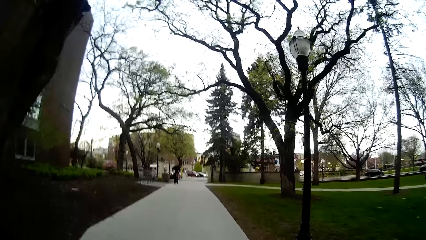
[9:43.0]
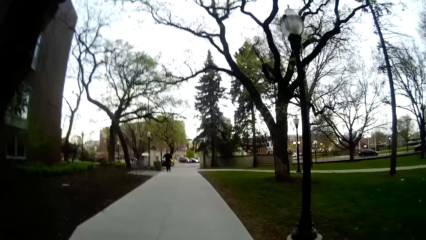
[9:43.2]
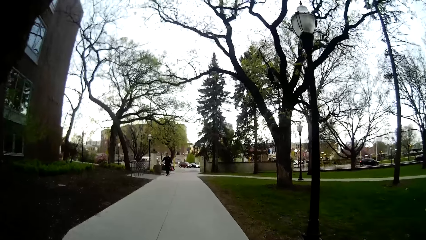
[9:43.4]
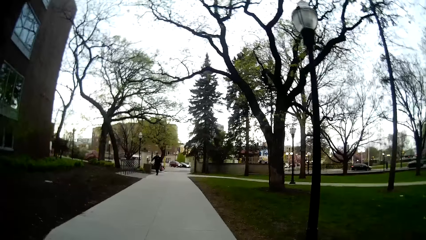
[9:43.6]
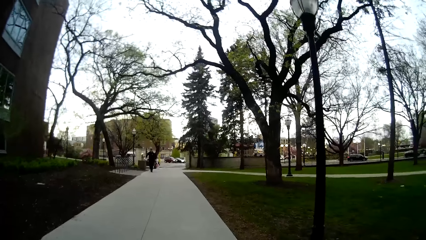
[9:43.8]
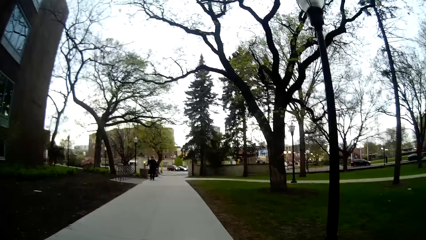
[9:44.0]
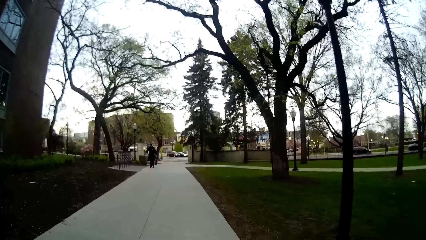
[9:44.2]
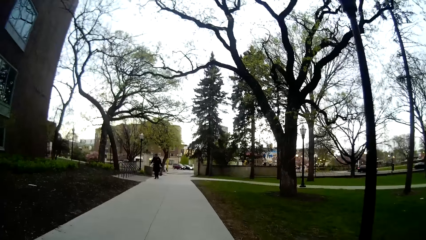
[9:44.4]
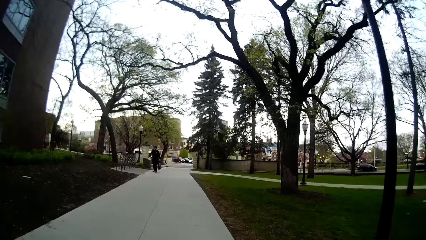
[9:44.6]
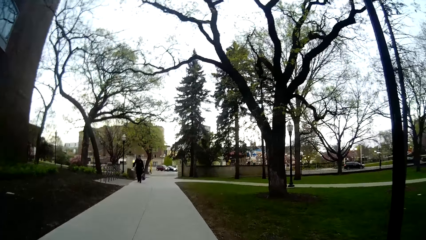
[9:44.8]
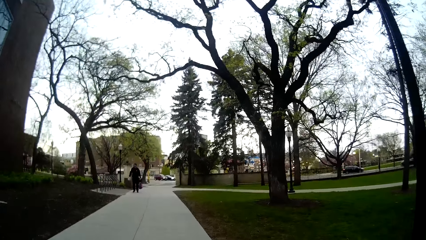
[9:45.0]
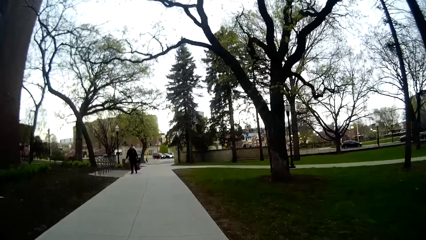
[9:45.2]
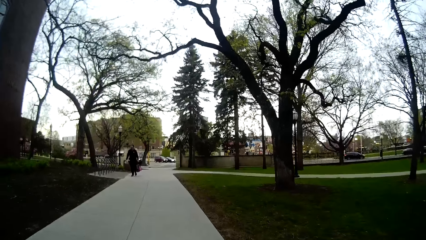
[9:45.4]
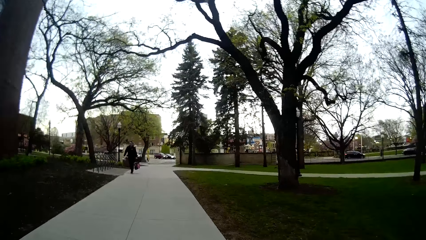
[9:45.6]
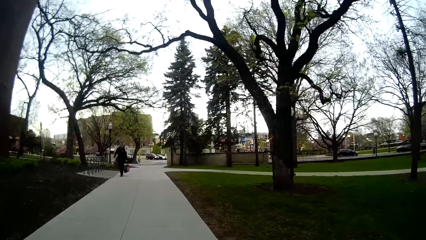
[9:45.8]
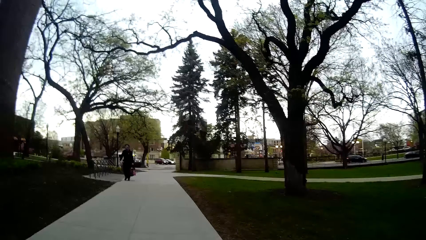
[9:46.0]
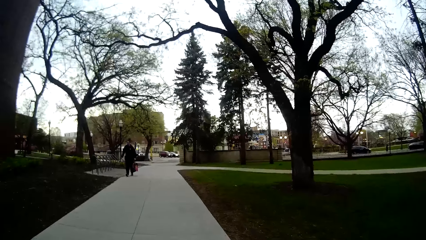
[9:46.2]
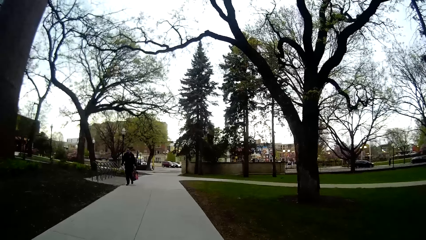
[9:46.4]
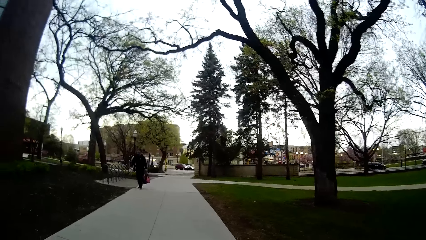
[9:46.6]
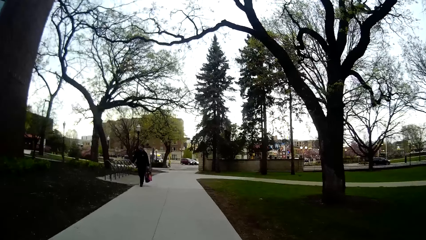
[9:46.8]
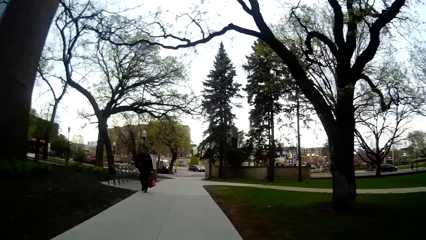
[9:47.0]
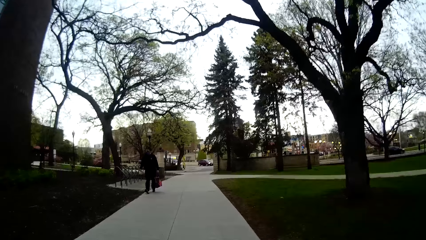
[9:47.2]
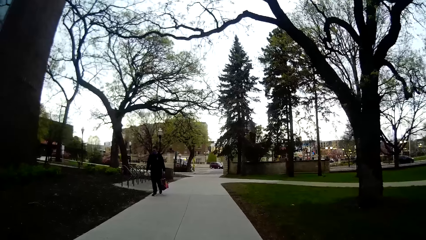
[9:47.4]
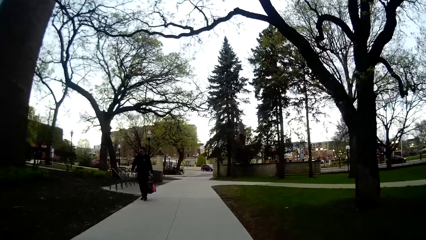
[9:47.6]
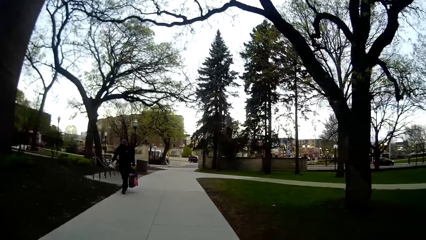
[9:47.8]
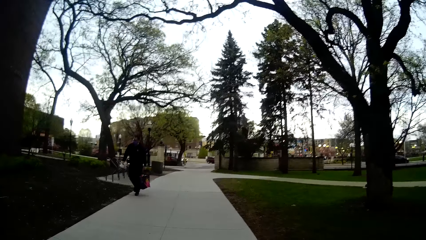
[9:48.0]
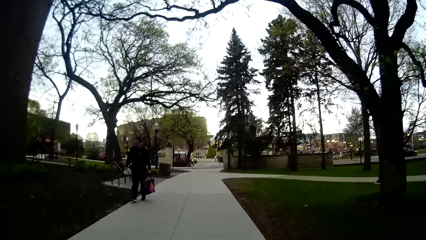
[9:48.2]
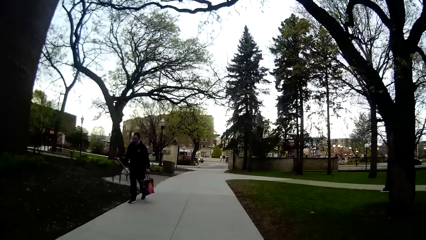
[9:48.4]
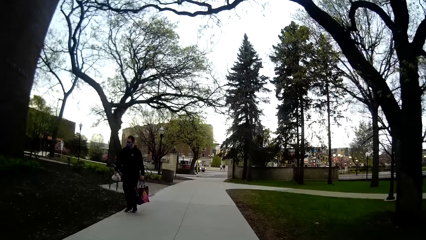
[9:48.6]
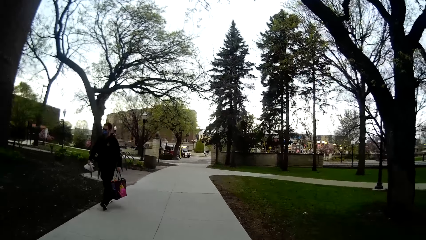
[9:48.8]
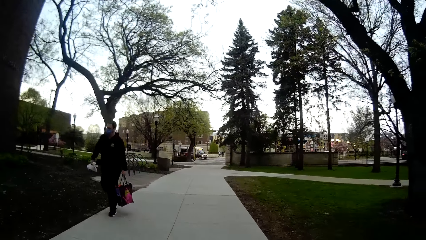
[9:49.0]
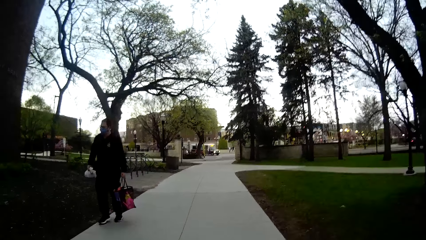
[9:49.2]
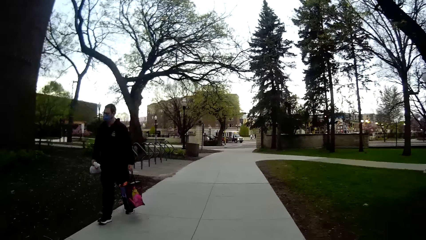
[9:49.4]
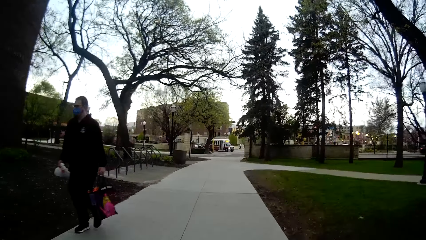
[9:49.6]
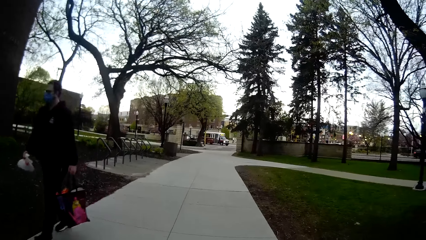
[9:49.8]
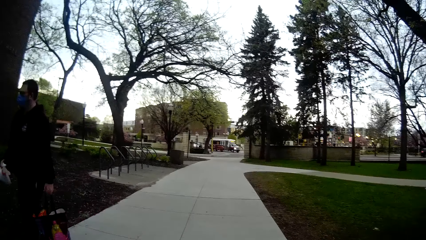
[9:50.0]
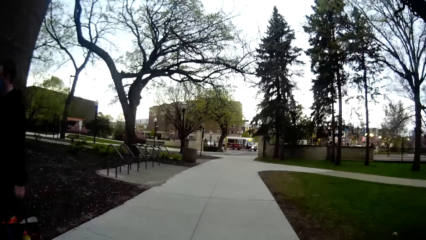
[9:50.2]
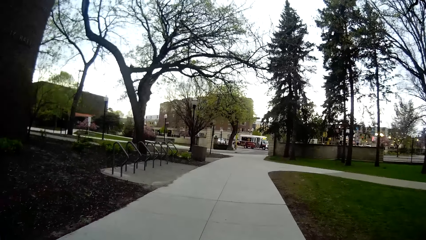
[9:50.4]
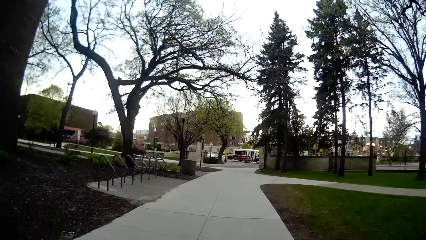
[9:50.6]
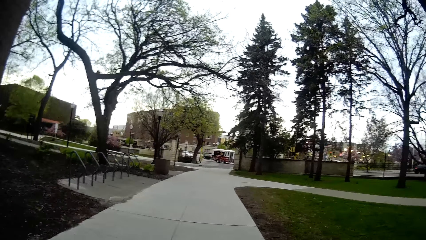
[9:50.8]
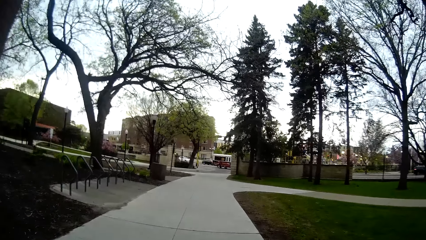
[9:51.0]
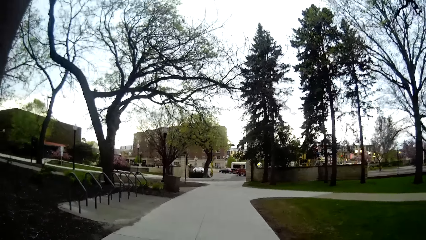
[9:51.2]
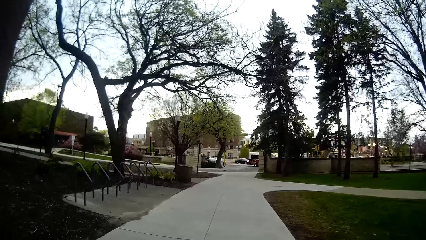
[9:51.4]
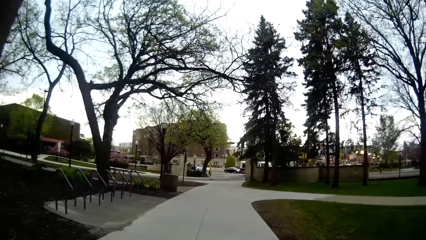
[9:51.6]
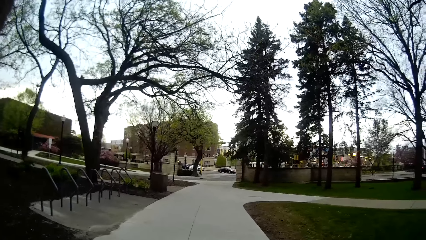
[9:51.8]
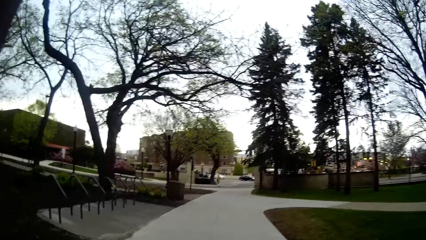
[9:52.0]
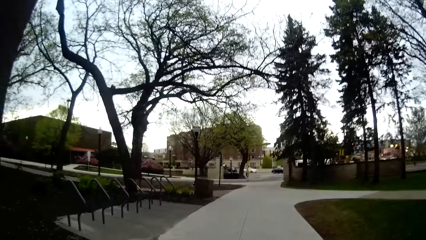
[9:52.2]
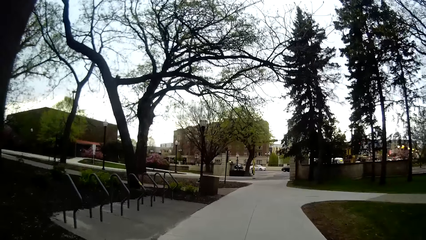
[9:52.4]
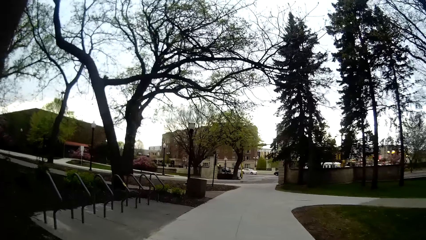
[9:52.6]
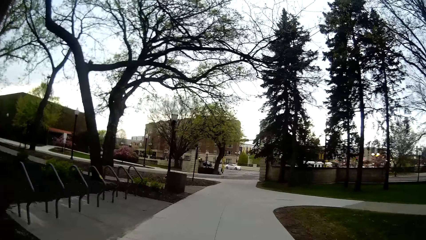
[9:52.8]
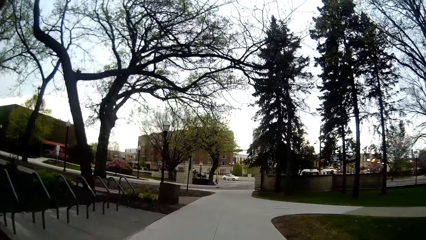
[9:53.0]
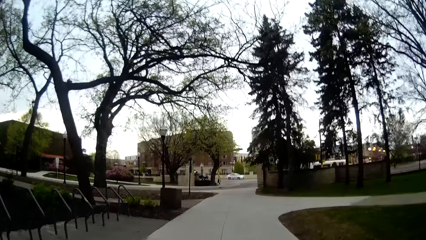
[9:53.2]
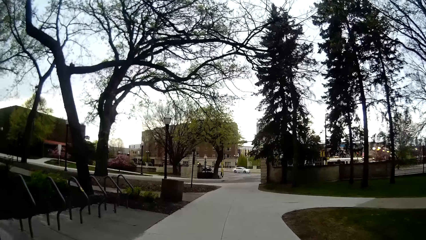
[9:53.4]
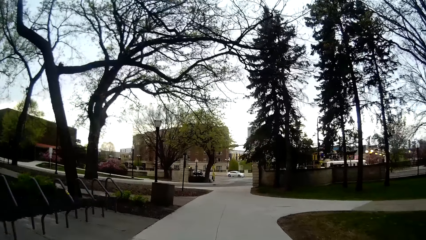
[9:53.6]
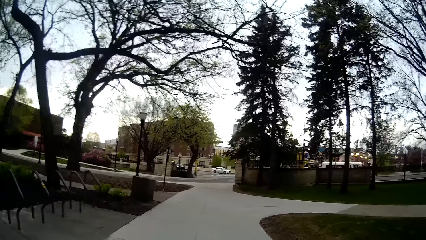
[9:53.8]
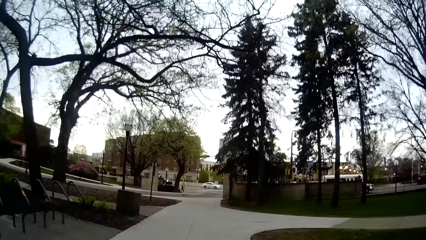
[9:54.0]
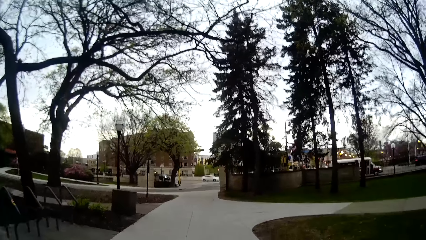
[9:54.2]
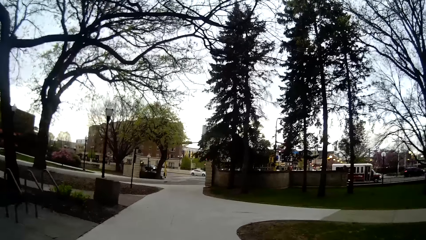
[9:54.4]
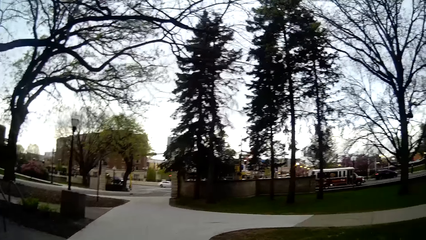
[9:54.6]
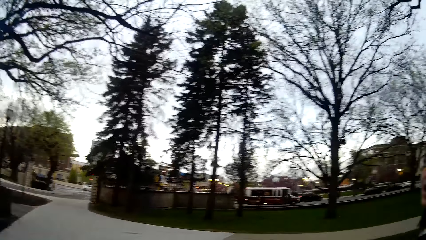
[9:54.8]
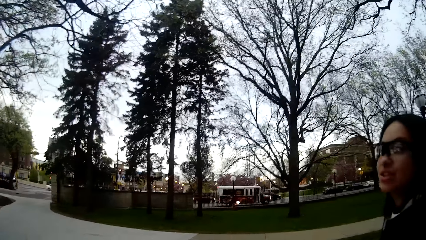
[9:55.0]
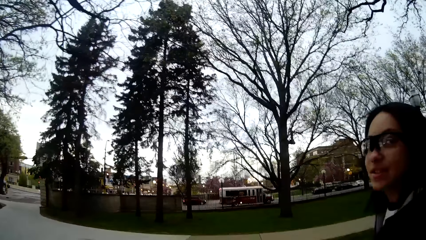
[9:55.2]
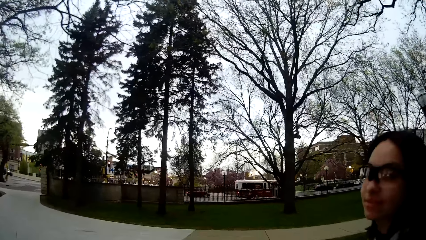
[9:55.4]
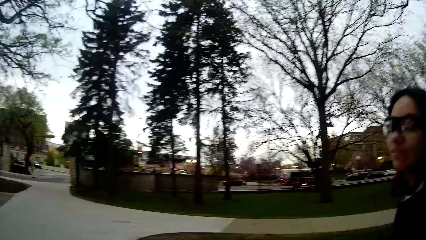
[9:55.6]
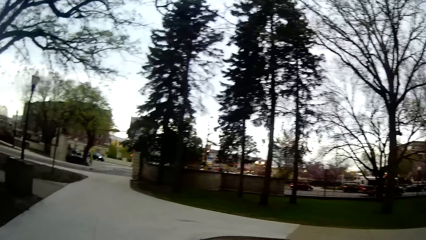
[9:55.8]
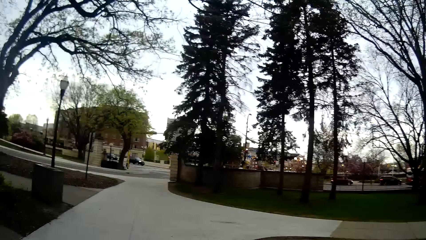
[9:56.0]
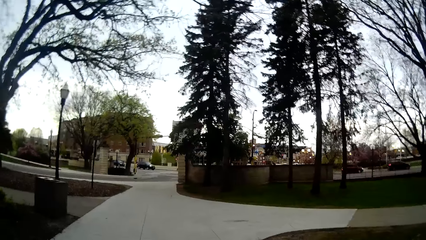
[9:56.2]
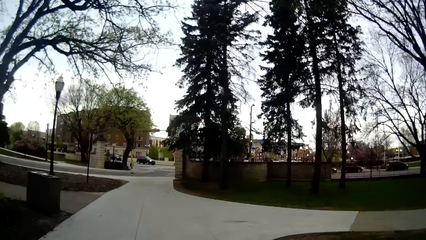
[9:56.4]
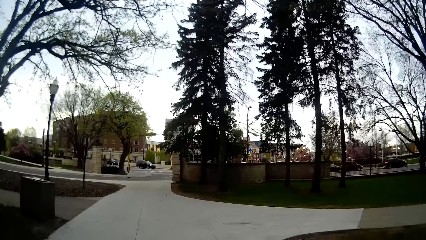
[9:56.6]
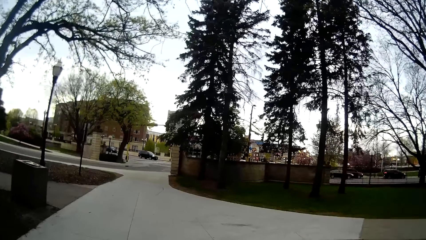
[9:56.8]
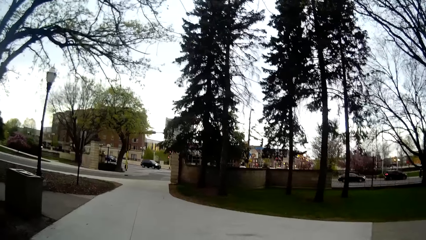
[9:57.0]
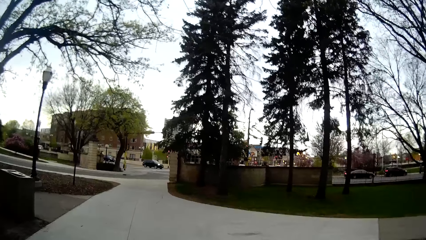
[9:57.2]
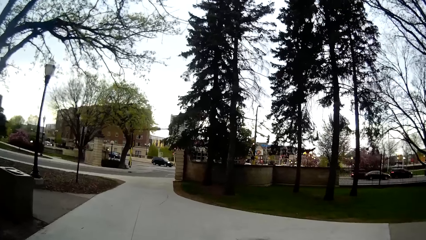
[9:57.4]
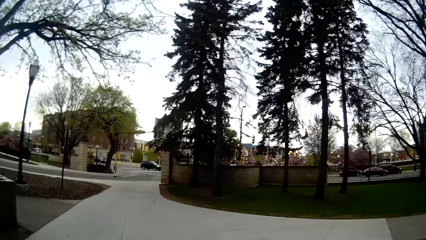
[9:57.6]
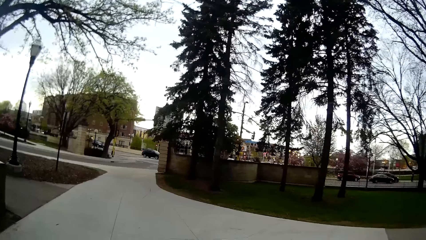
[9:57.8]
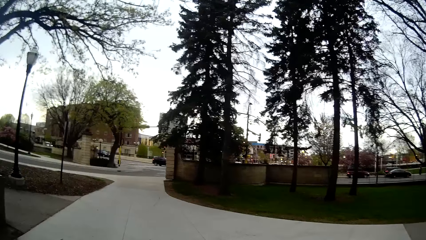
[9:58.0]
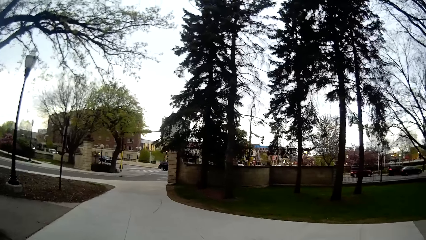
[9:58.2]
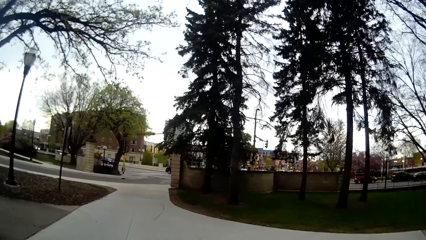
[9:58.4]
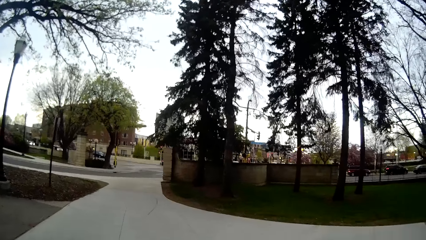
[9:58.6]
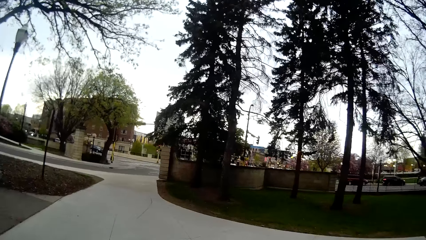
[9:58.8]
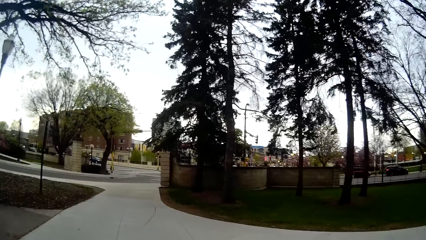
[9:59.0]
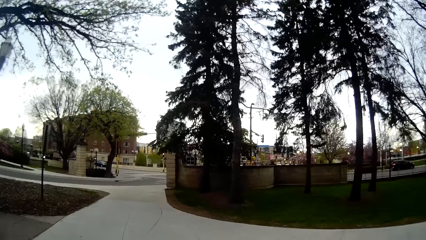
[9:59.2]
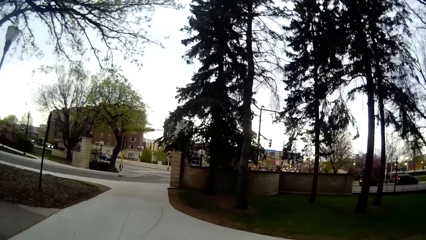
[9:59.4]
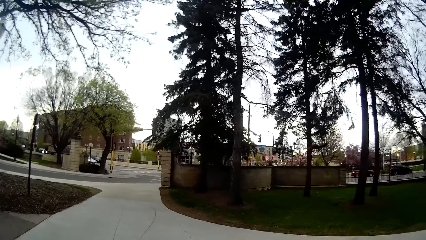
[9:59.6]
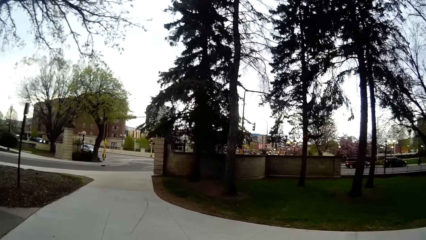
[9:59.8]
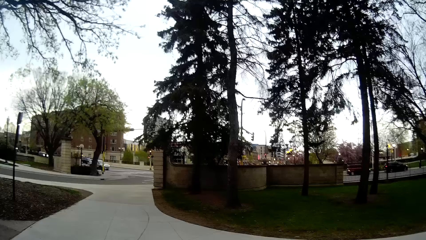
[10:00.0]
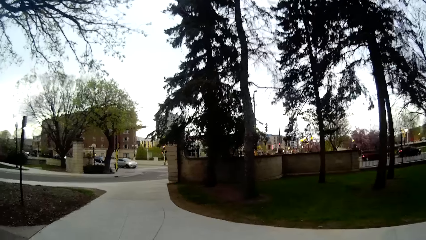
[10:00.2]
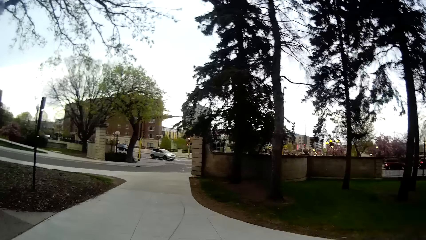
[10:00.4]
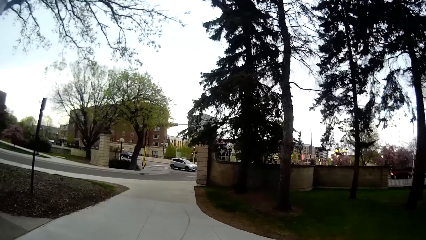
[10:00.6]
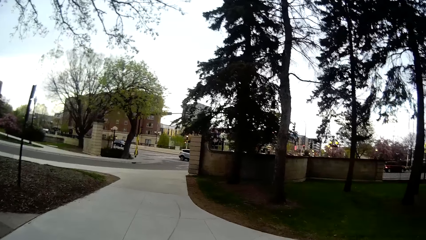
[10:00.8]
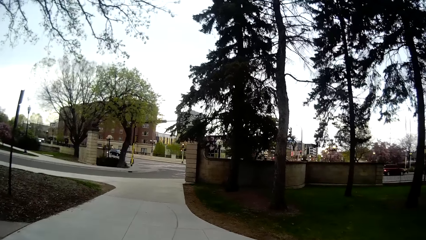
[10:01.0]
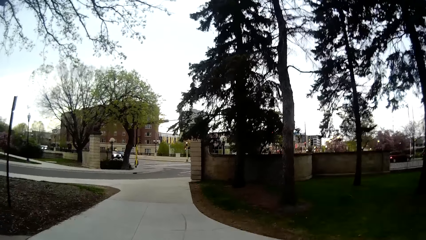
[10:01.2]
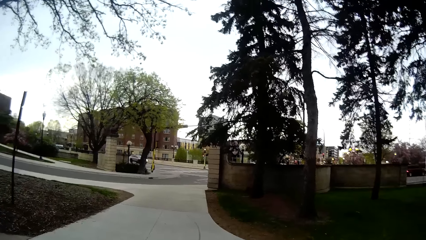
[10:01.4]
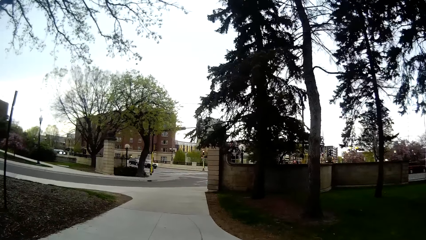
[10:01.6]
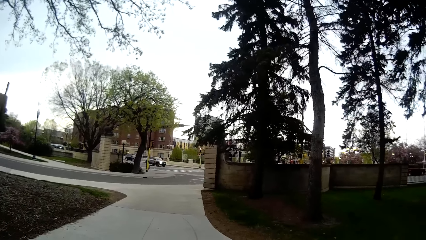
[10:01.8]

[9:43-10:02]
A man walks past the camera wearer with bags in both hands. The camera wearer looks at the woman. They turn to the woman. The woman talks to the camera wearer. The camera wearer interacts with the woman.
